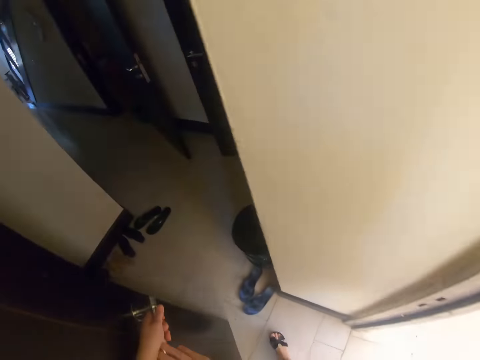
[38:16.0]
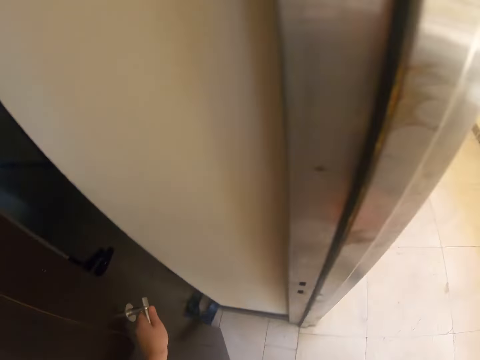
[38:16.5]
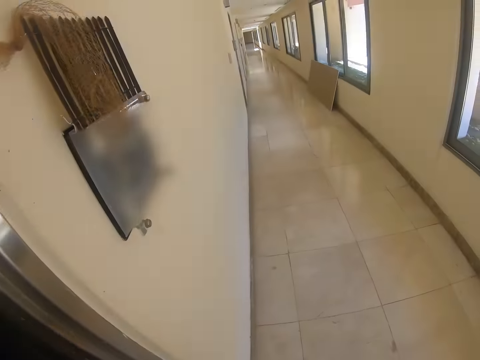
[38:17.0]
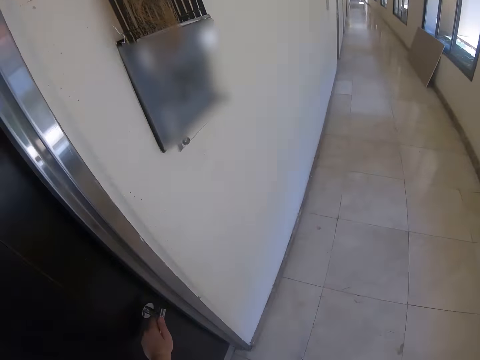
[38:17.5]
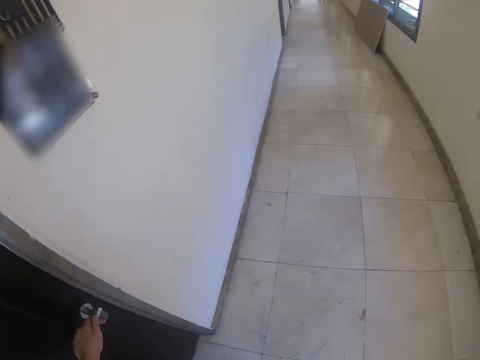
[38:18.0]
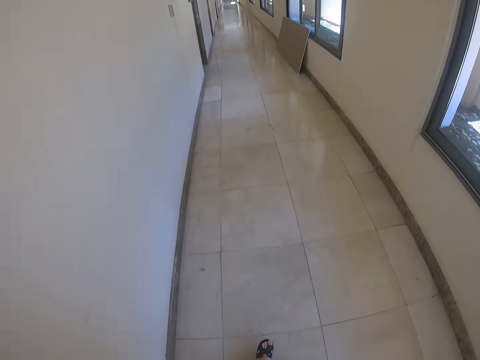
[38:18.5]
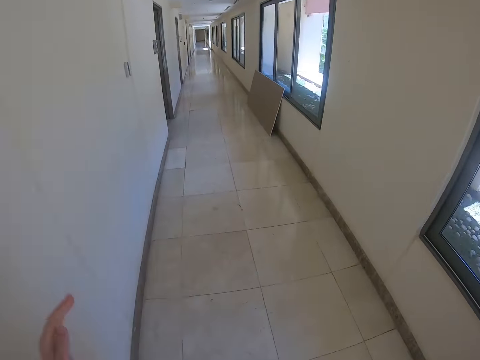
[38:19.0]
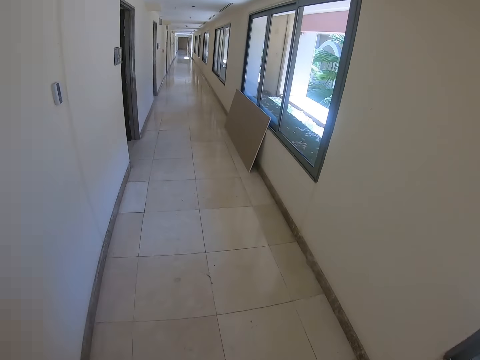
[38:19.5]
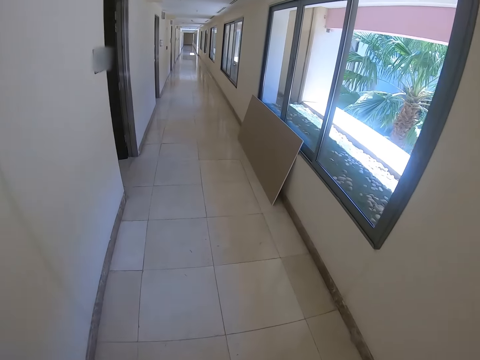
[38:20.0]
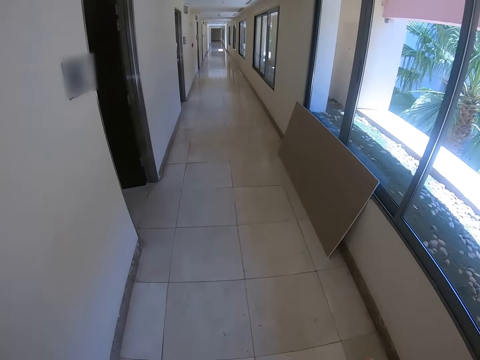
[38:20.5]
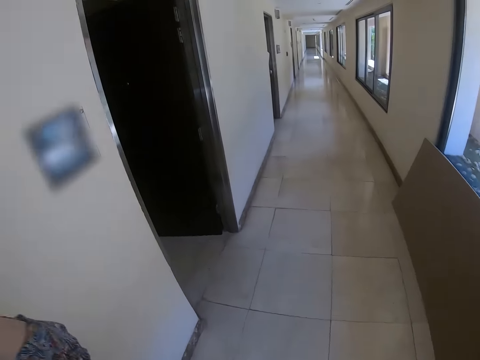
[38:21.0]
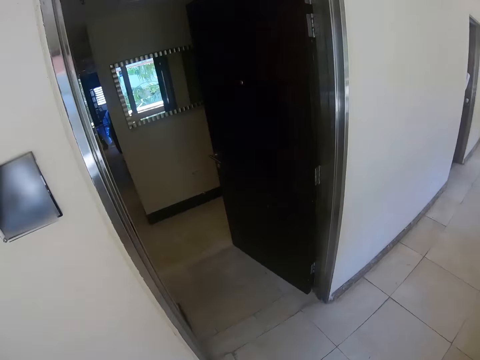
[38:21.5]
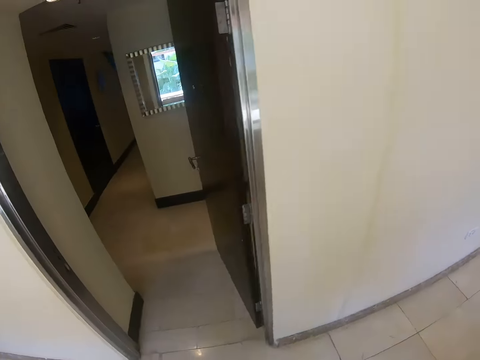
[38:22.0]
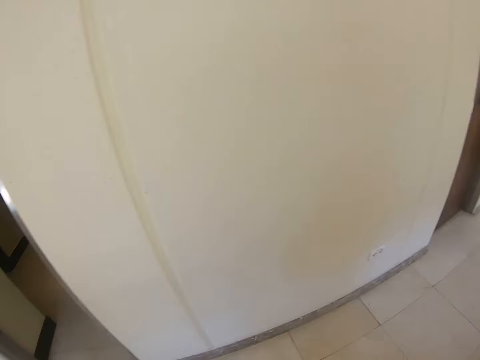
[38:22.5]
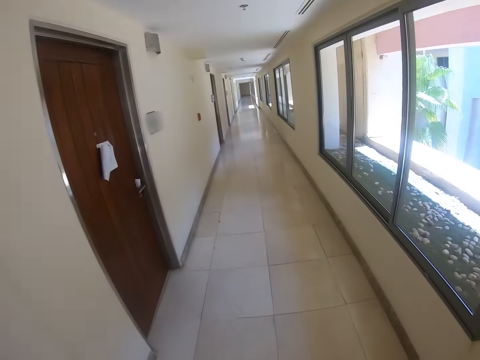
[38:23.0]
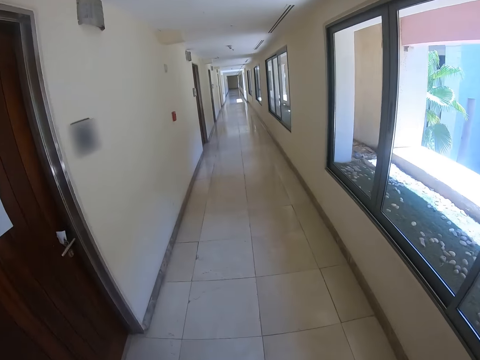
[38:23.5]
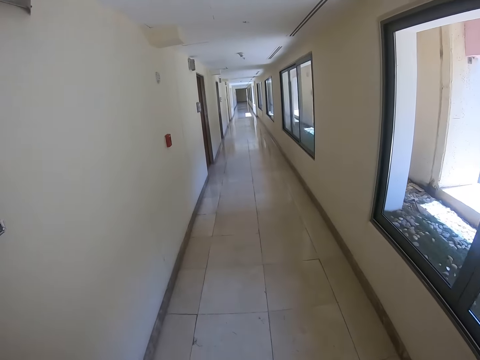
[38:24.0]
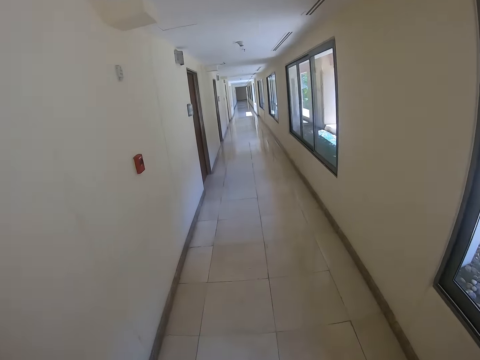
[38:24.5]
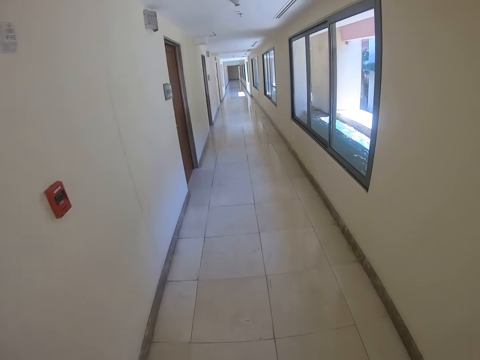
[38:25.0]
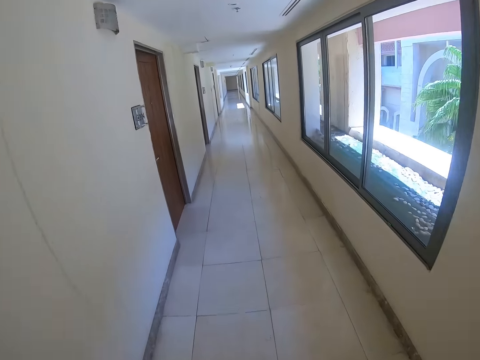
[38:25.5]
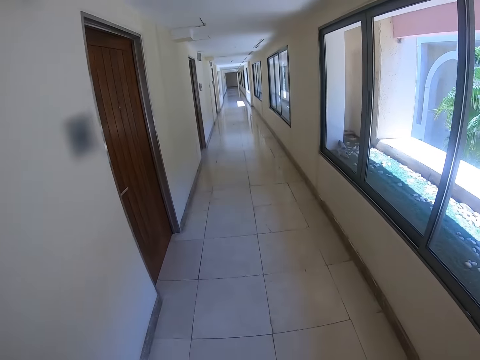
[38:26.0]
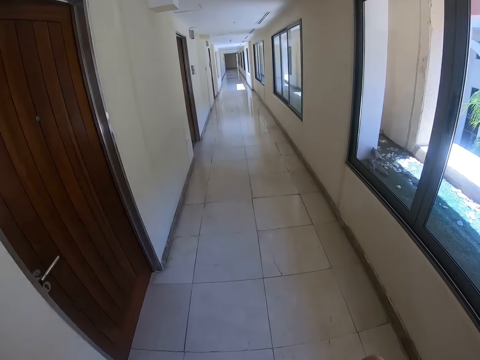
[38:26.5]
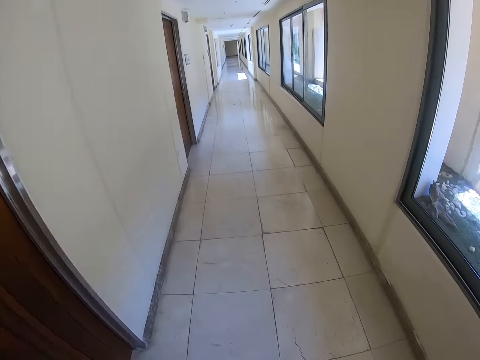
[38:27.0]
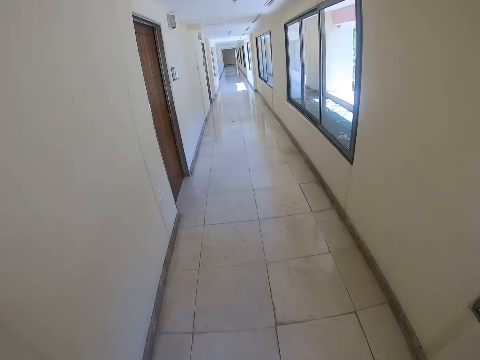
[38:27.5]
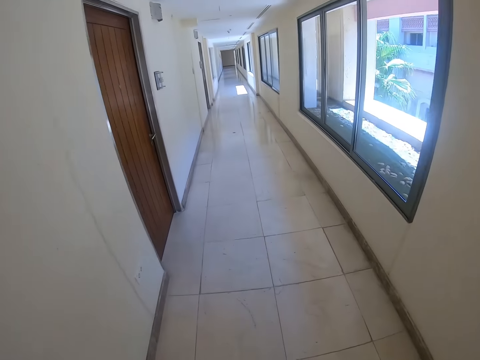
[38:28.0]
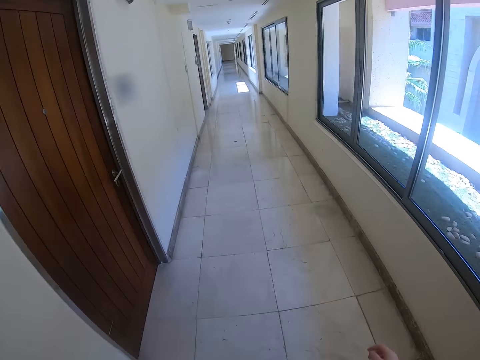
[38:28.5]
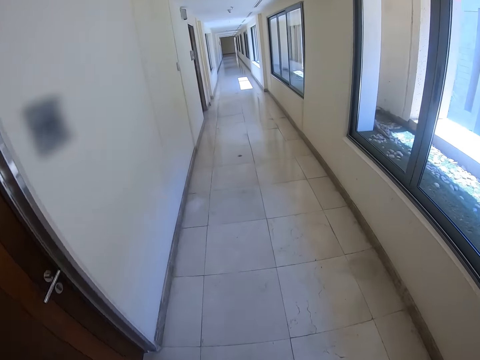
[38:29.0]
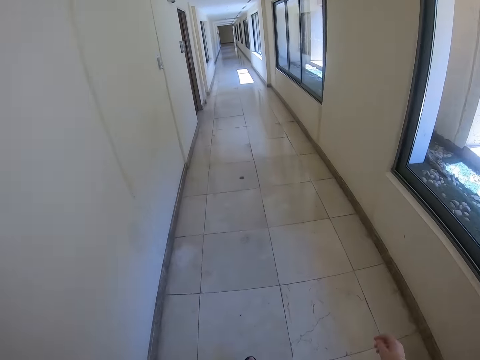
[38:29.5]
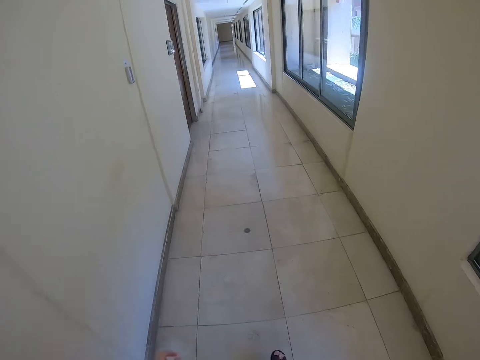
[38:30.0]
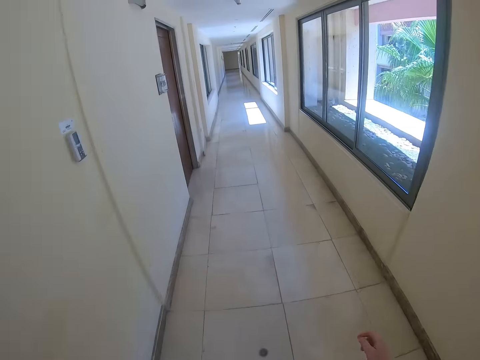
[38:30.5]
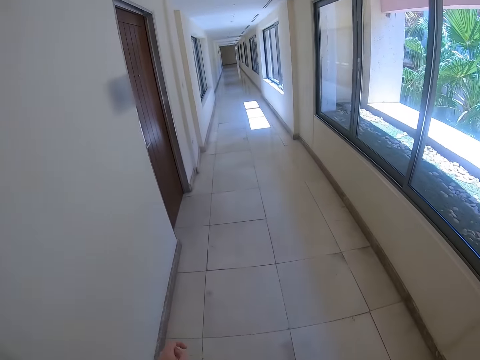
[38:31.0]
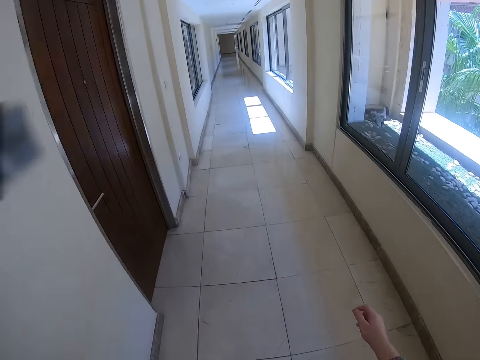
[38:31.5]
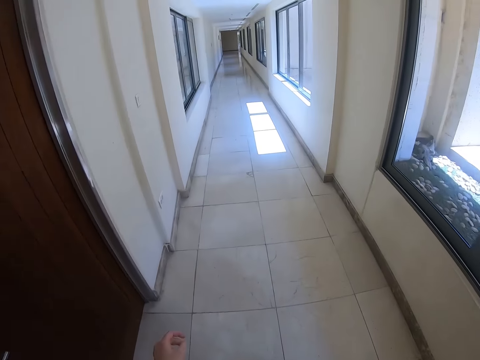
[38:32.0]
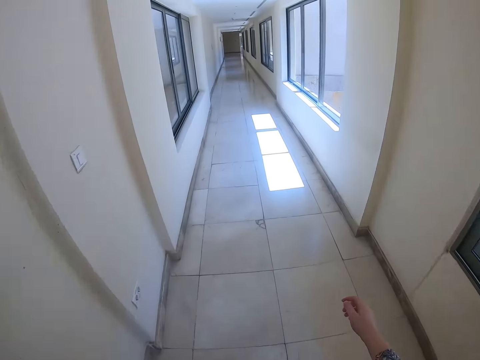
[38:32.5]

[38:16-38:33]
The camera wearer closes the door. They walk on the corridor. They move the hand. They walk around. They move the hand. They walk around.

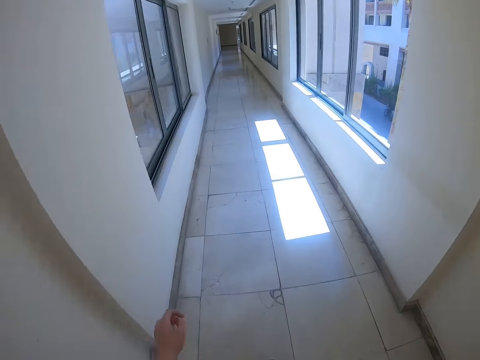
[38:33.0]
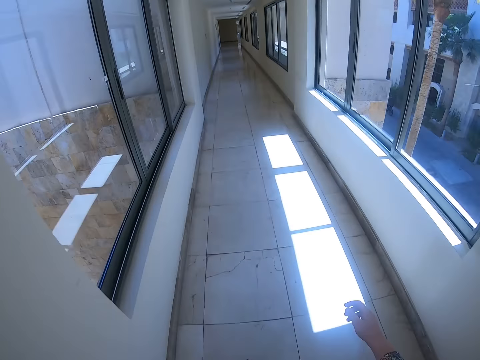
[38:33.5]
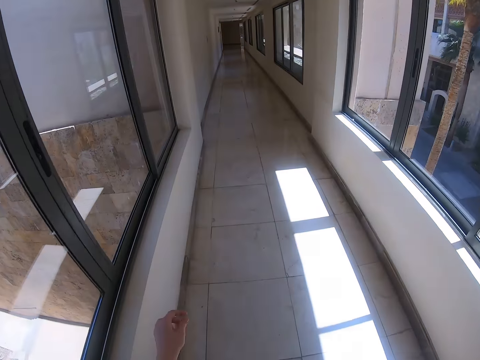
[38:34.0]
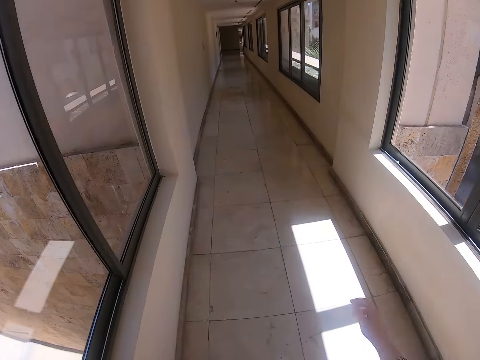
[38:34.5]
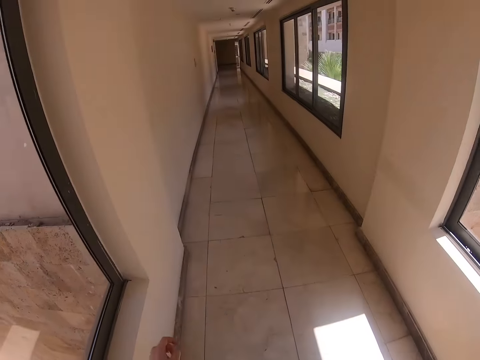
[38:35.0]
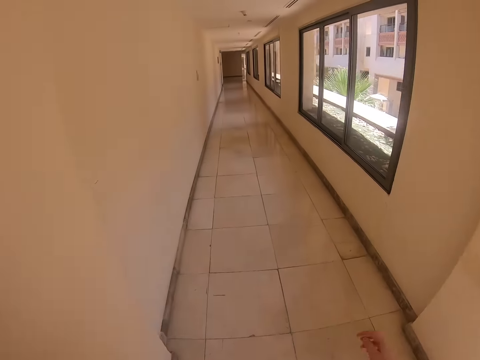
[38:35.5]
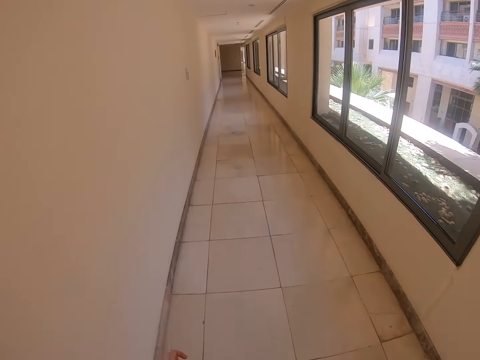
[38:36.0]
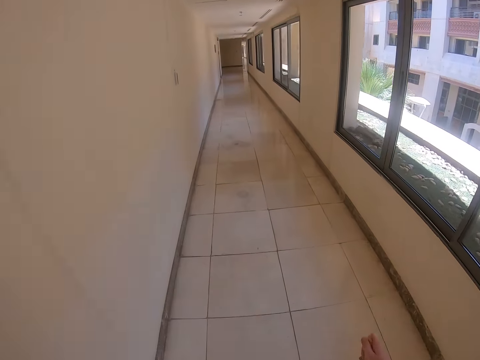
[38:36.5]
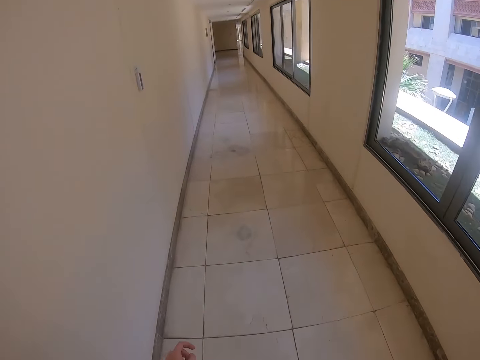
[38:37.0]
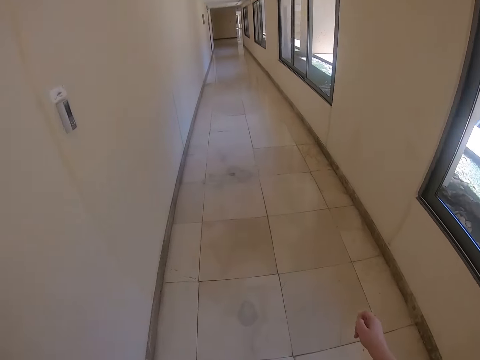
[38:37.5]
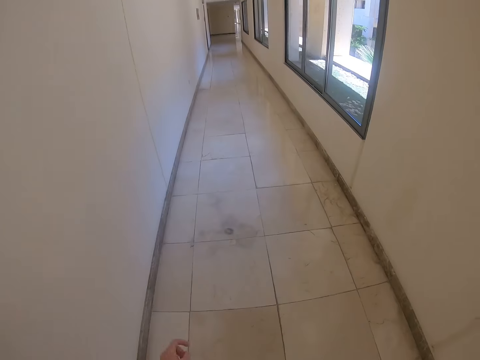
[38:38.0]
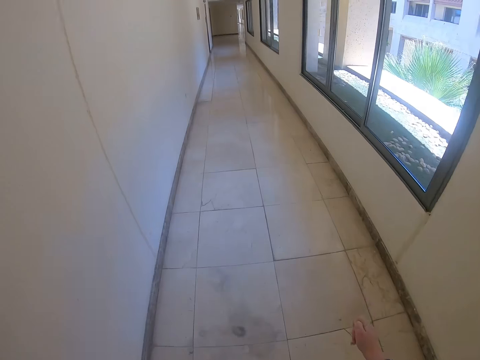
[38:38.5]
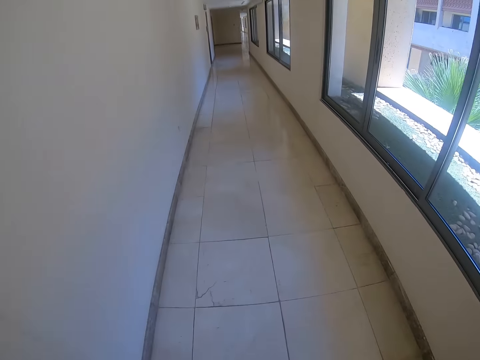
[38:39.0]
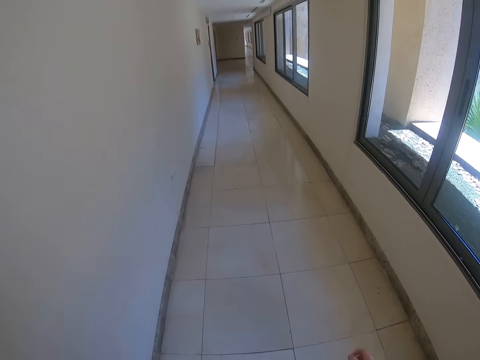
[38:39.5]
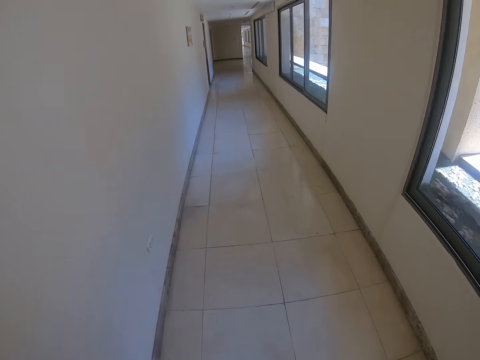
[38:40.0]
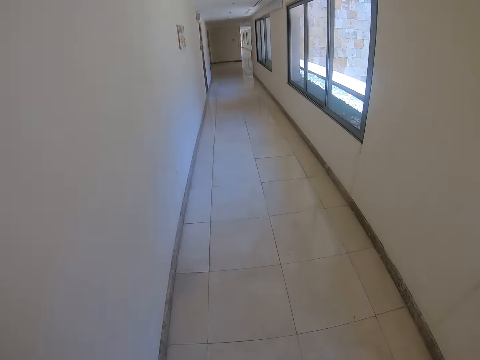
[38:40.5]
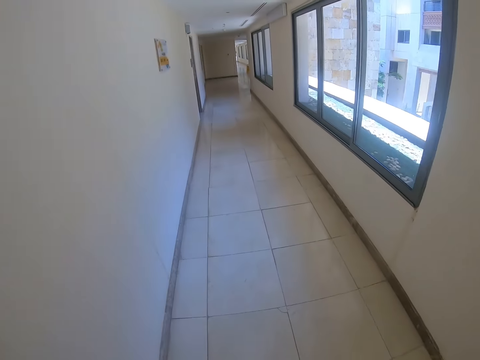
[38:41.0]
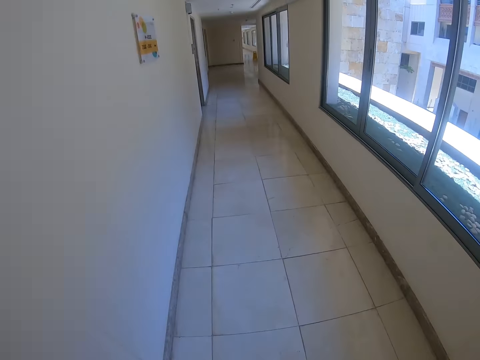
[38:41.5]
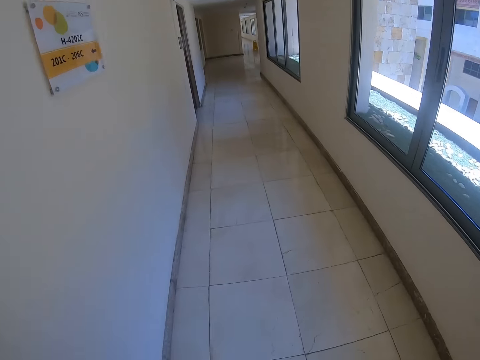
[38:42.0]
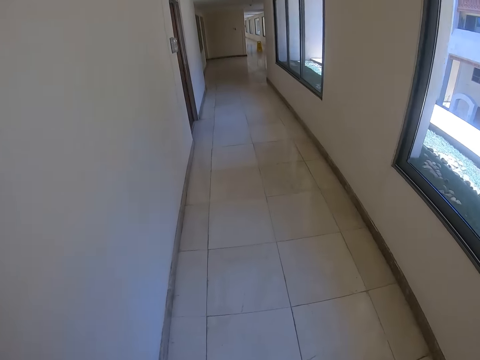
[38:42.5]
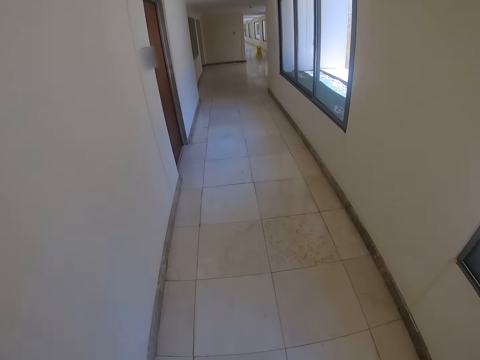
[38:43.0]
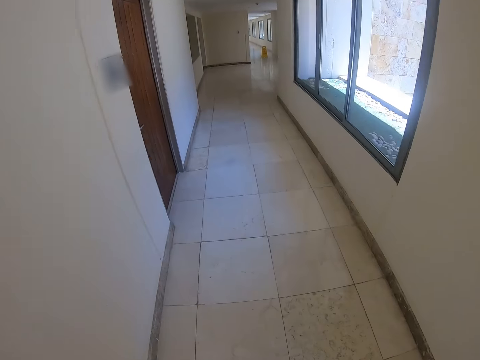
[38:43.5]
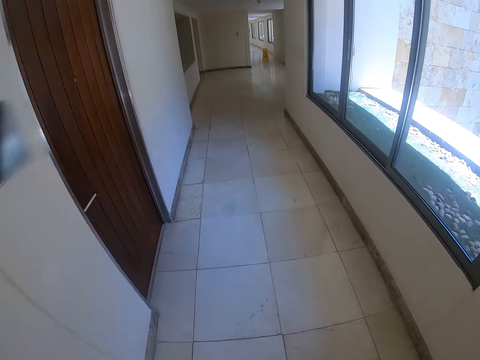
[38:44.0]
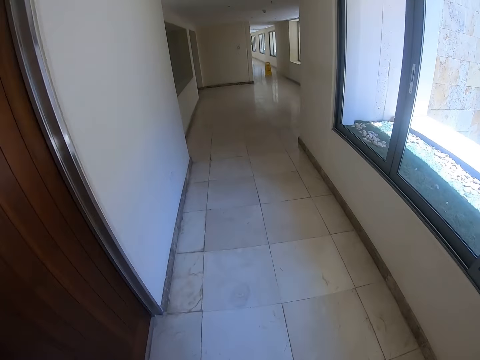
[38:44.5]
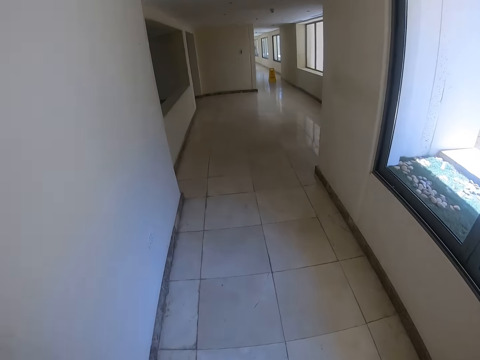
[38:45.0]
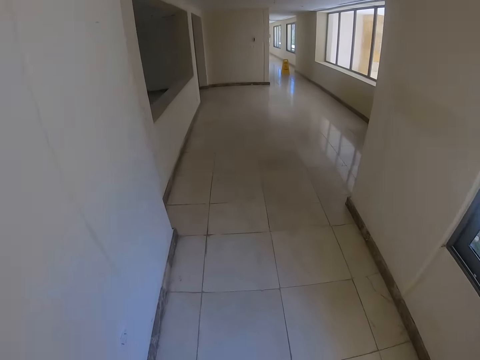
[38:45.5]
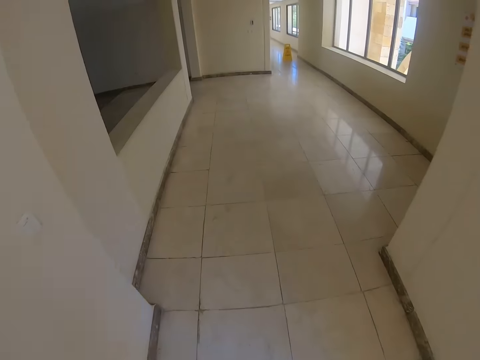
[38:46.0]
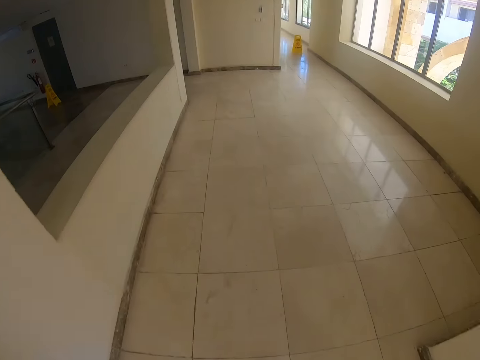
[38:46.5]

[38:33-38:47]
The camera wearer moves the hand. They walk around.
